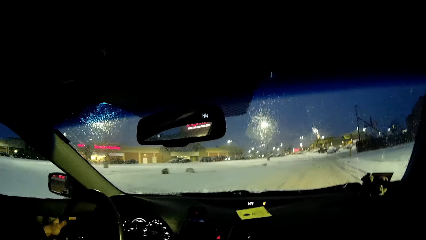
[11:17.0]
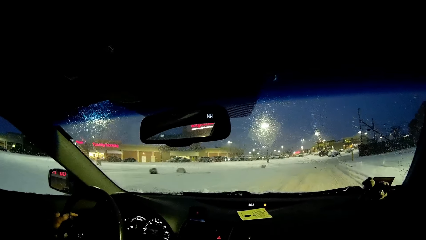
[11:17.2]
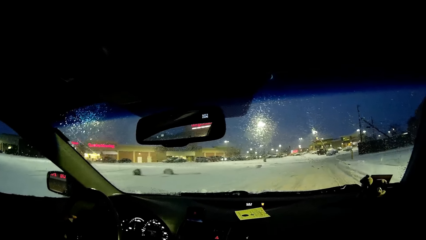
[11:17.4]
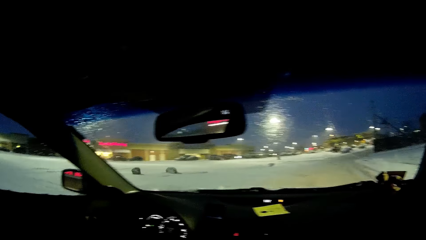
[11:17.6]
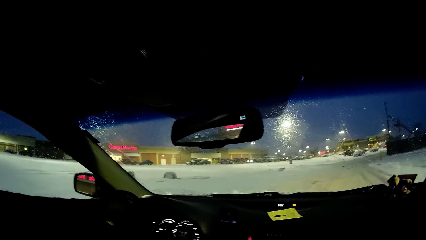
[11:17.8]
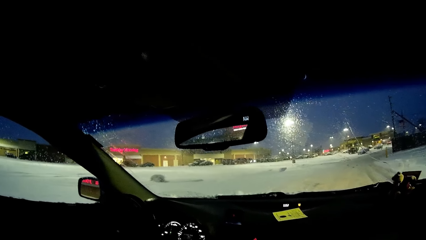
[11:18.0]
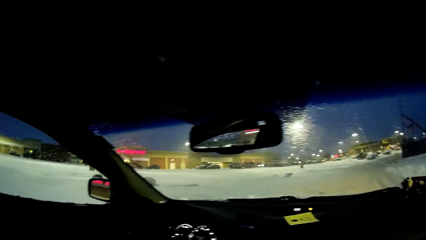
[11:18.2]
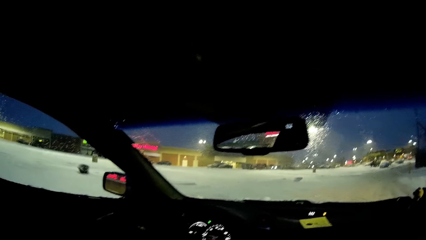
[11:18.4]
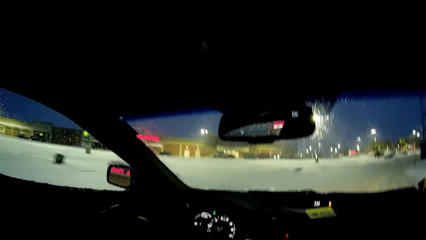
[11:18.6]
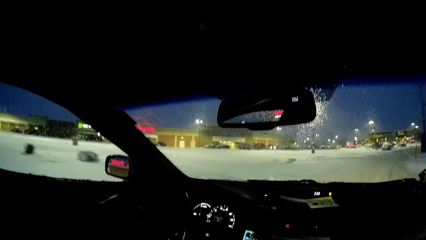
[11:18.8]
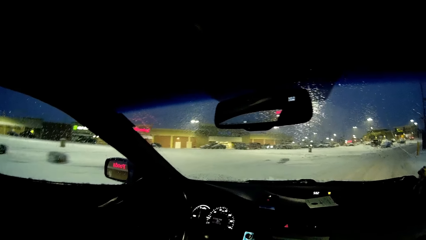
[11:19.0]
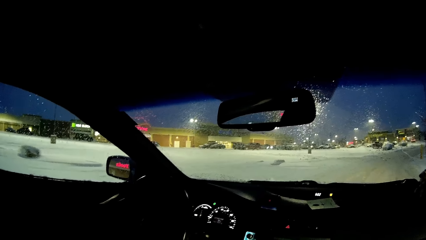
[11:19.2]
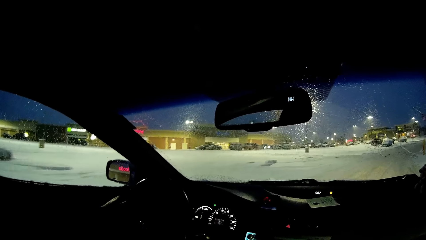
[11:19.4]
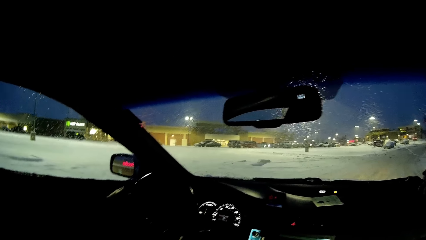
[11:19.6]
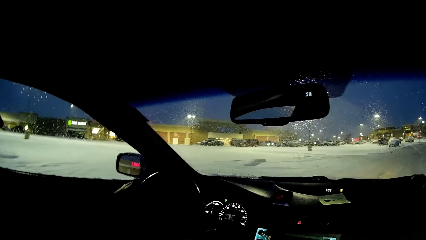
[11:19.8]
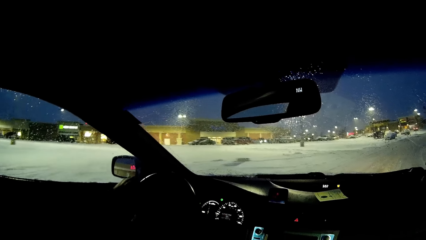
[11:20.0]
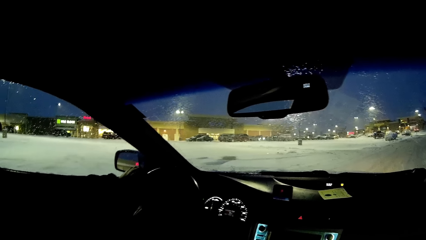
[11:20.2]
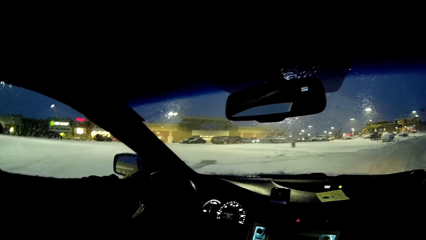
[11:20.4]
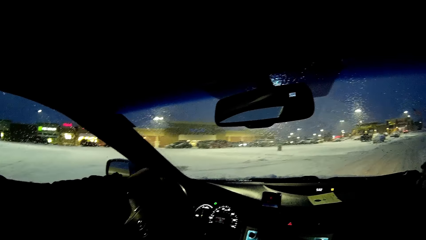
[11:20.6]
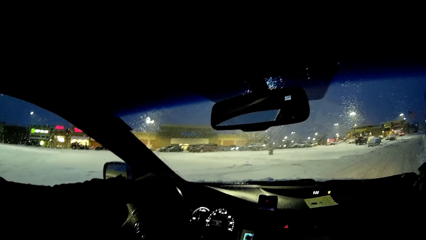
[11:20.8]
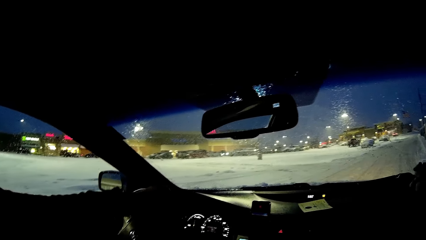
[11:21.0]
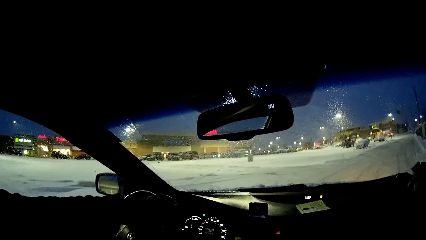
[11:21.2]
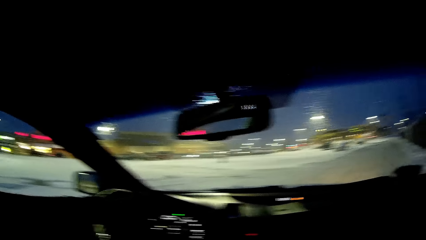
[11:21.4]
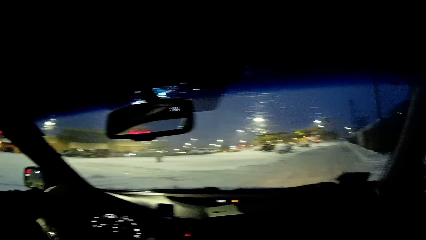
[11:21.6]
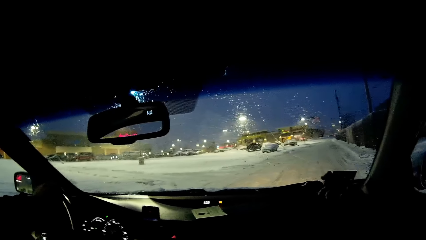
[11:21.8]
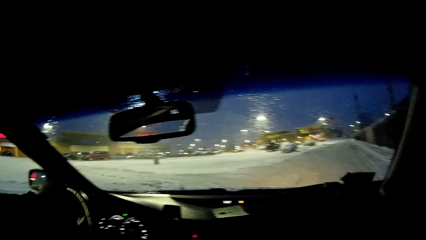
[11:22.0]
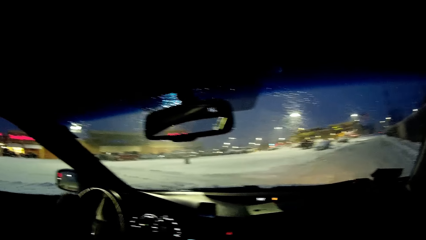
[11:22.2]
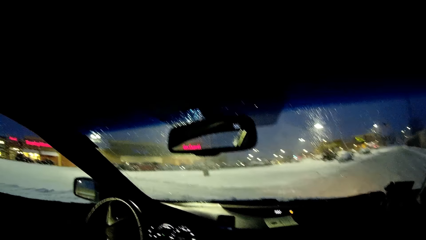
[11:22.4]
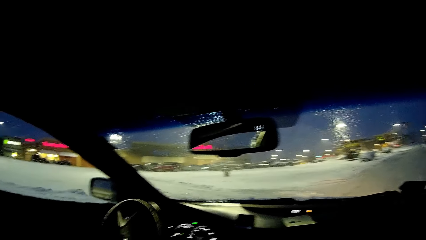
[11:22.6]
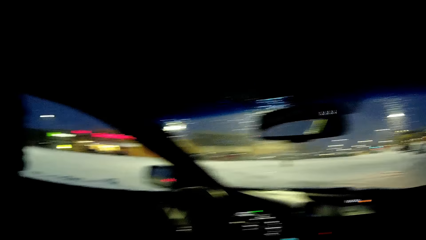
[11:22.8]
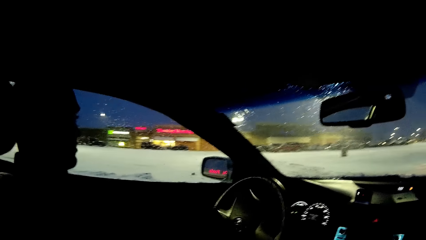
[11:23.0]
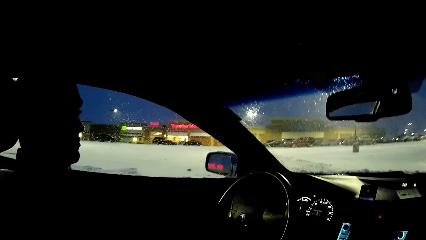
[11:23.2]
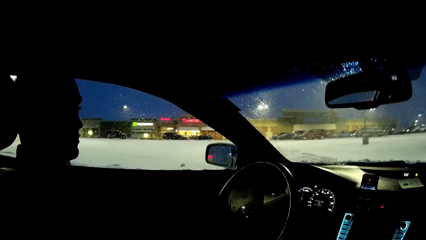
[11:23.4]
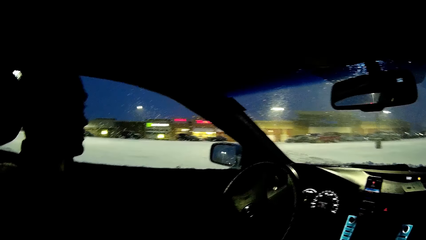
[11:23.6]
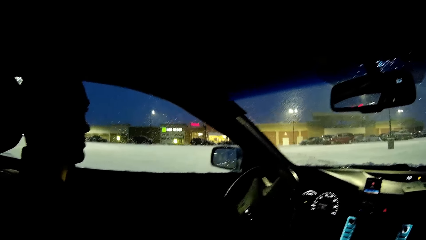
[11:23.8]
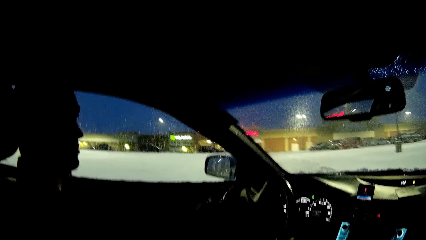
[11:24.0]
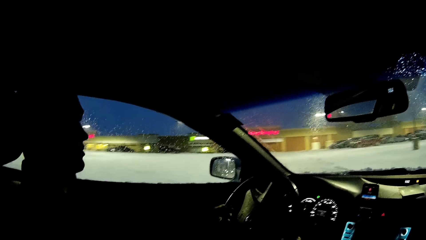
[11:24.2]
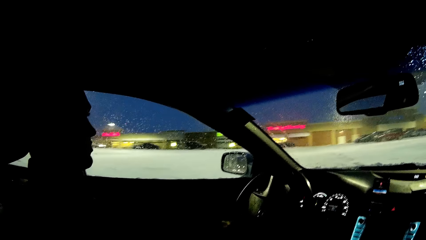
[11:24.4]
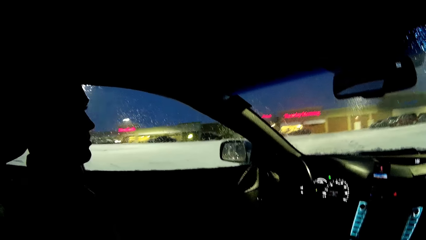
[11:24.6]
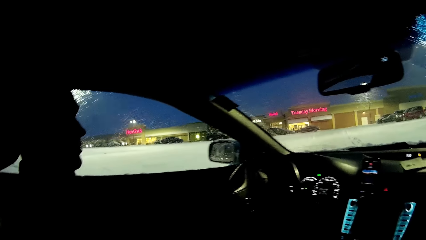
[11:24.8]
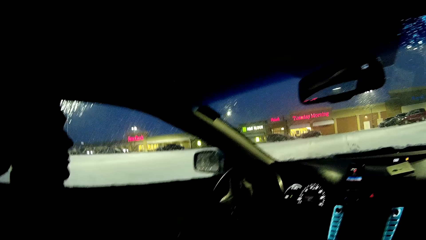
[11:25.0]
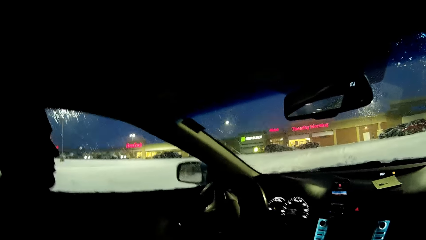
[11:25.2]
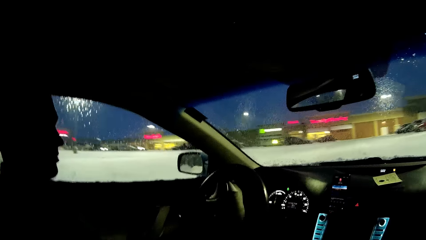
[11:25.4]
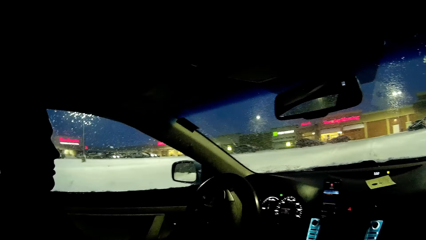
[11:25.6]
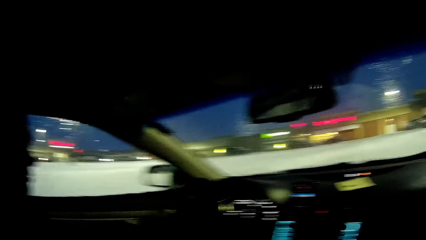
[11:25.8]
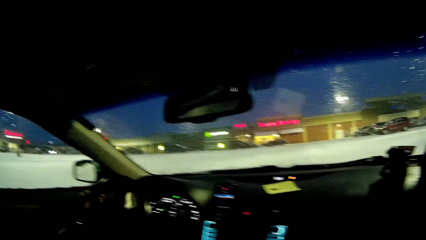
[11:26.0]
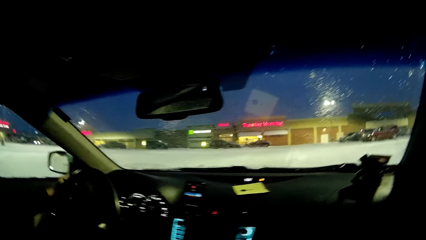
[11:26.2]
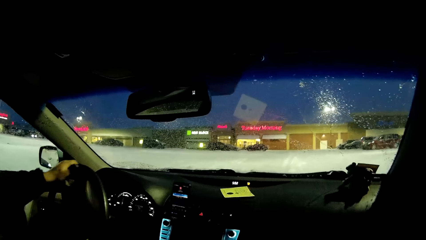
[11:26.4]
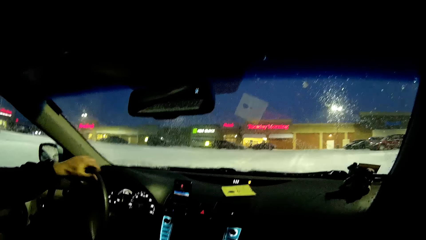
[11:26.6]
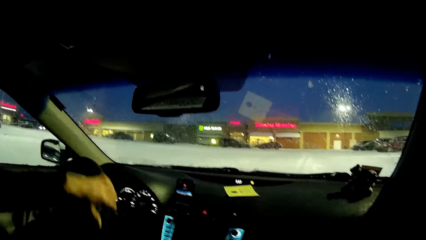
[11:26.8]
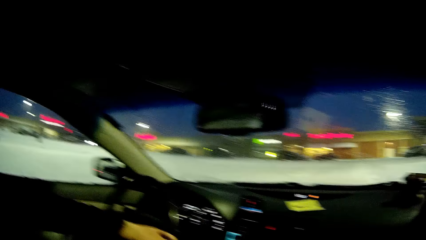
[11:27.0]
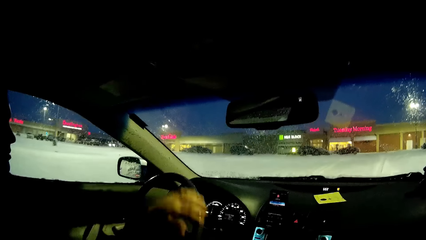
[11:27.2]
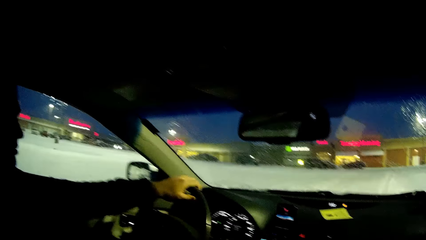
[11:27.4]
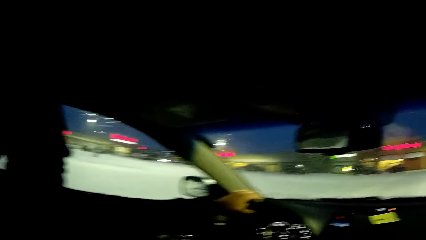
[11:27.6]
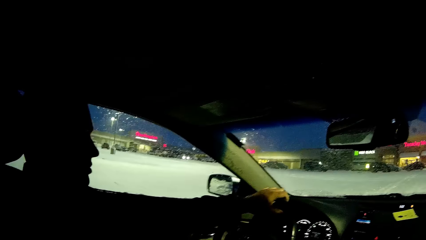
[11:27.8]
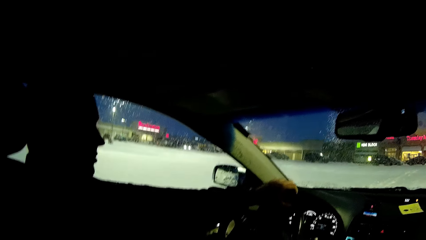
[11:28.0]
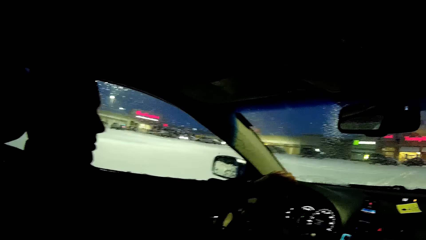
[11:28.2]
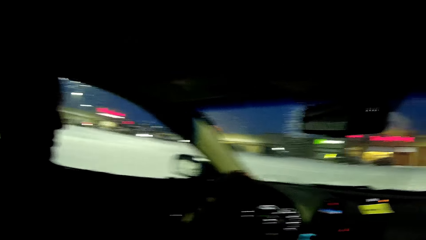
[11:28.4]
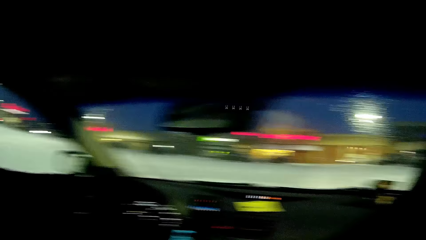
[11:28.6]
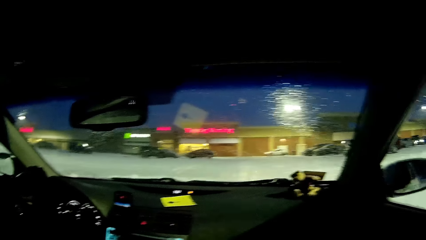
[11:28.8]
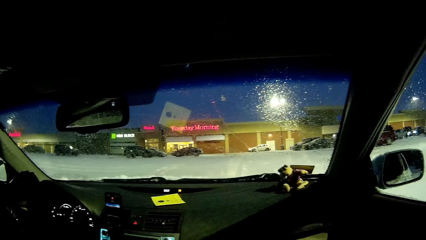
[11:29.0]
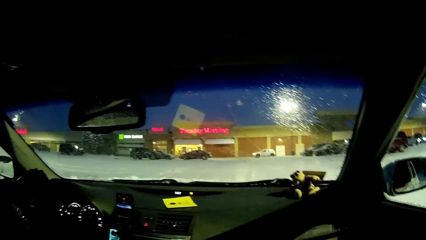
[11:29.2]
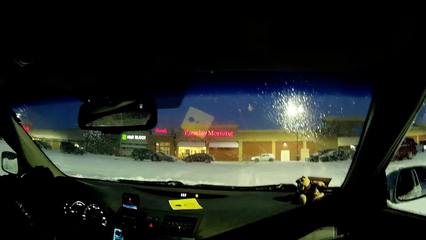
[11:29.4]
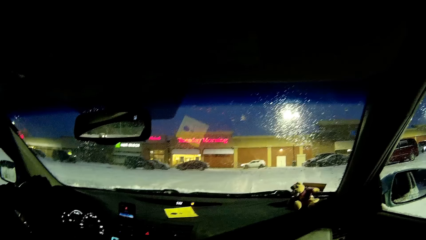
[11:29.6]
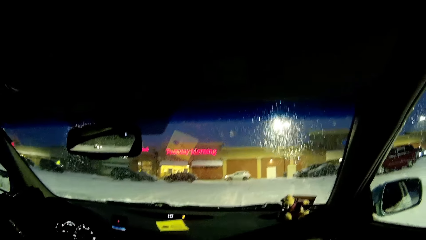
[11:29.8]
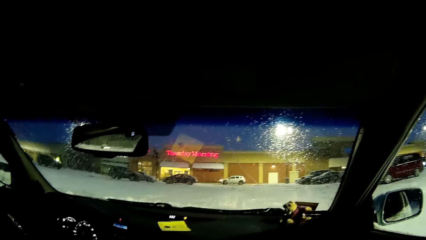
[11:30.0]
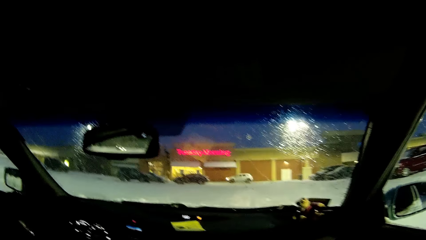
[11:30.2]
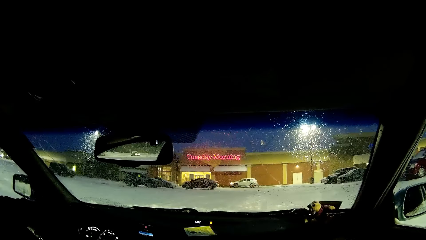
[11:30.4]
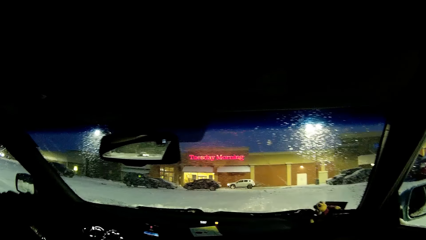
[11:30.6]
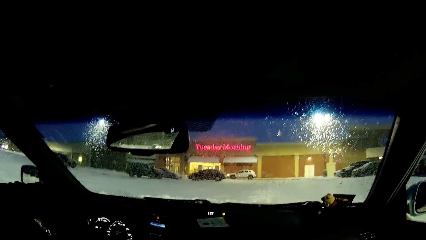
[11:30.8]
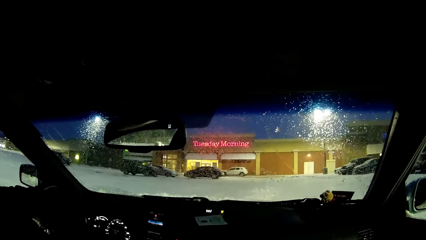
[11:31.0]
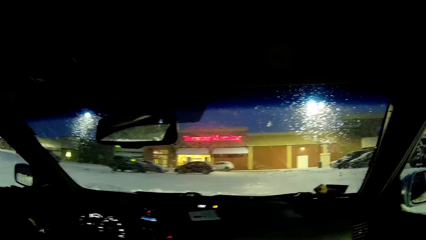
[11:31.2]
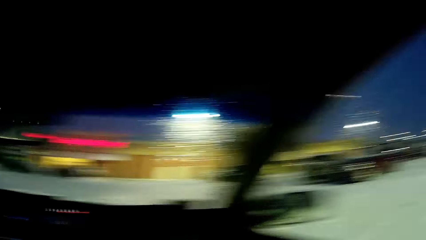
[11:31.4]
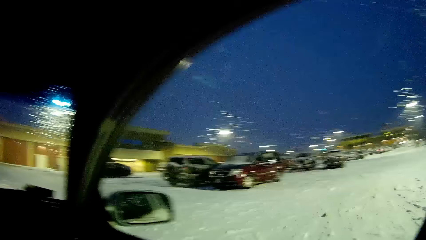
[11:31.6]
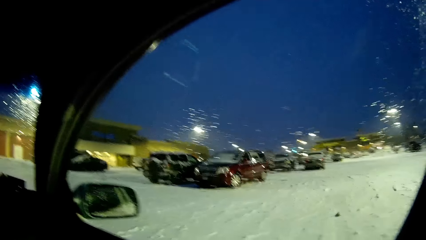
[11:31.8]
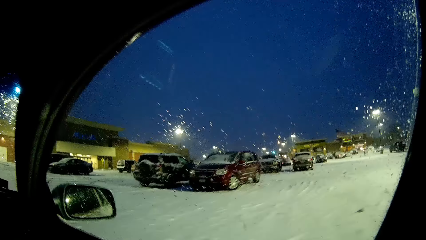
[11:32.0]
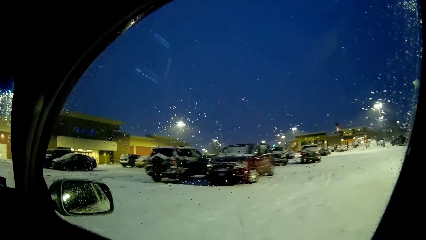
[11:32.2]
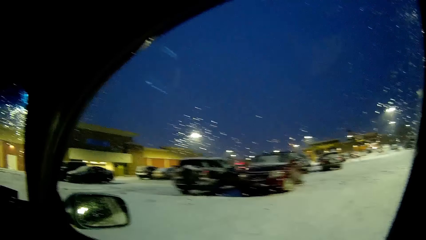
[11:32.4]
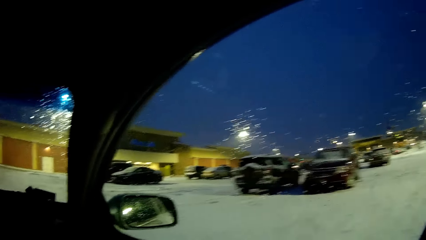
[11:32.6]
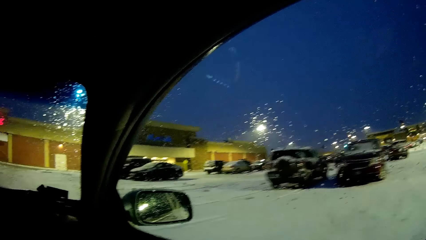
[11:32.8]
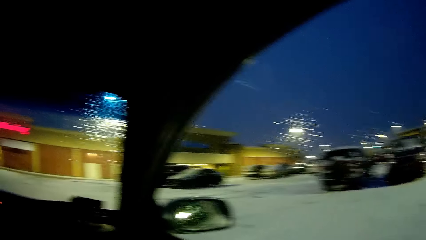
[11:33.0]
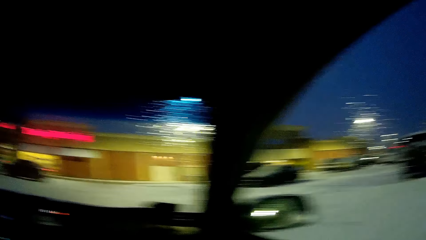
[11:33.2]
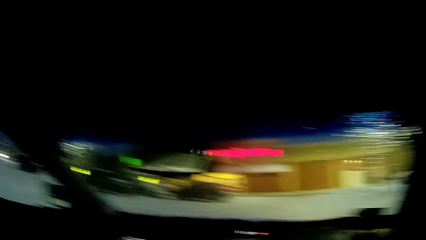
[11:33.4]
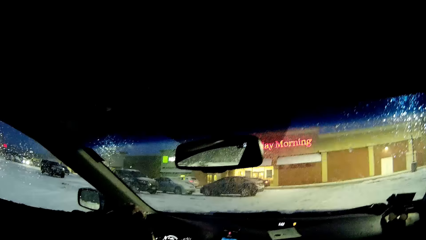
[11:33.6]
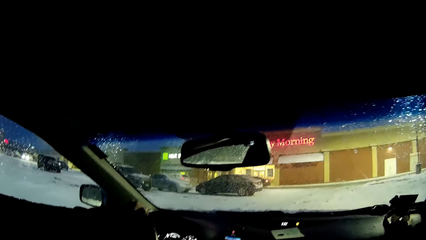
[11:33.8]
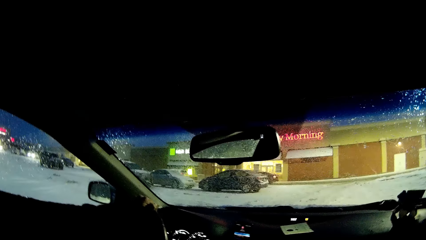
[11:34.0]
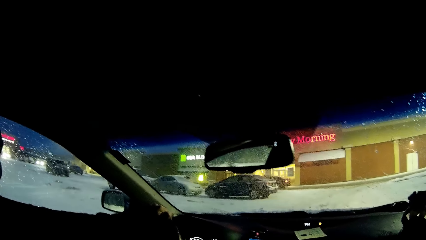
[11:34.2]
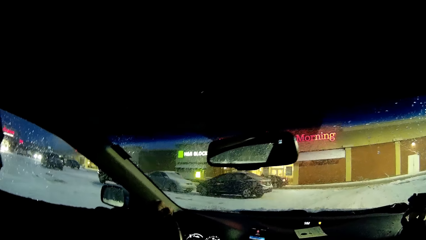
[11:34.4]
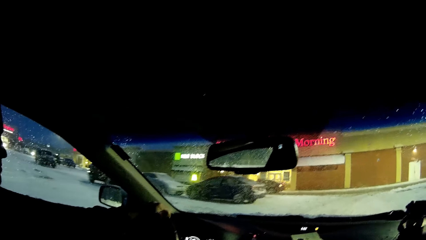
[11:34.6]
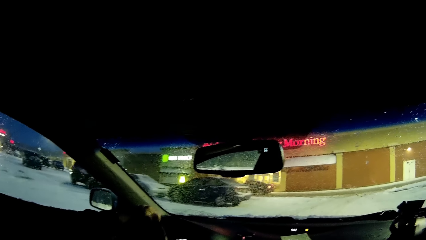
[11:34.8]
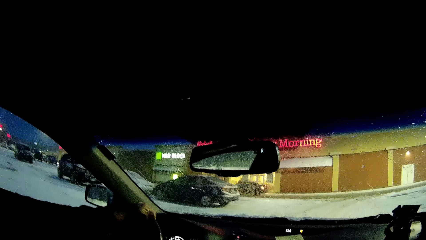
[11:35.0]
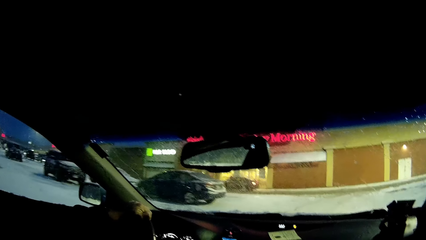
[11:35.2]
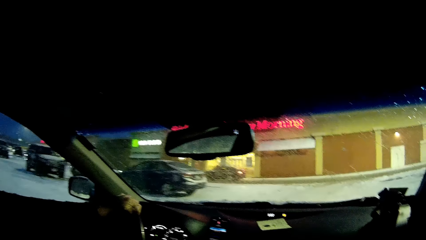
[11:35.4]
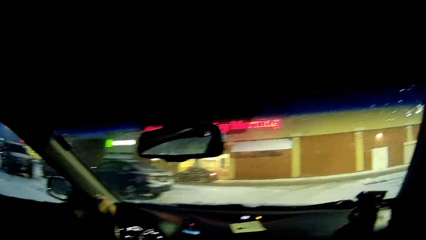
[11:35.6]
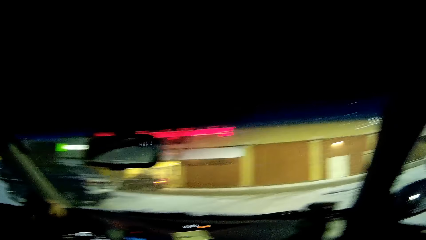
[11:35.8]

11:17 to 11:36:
A person turns the steering wheel repeatedly. The camera wearer looks at the person. They look at the windscreen. They look at the person. They look at the windscreen. They look at the window. They look at the windscreen.
